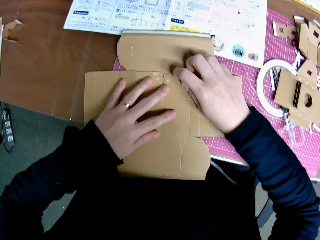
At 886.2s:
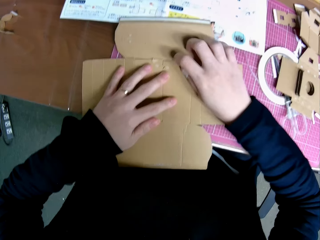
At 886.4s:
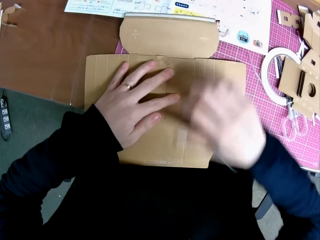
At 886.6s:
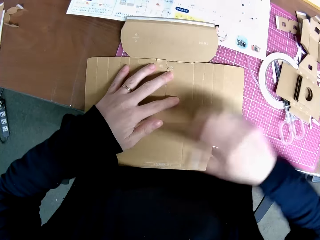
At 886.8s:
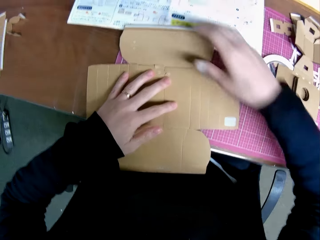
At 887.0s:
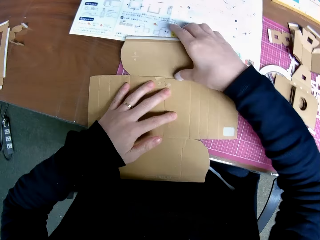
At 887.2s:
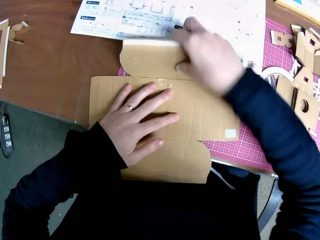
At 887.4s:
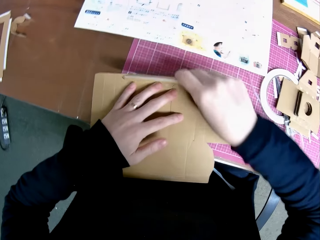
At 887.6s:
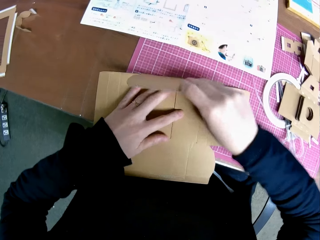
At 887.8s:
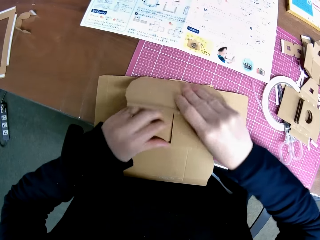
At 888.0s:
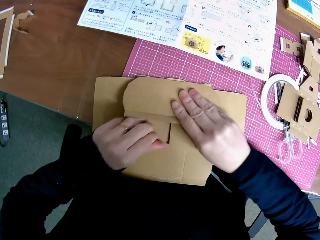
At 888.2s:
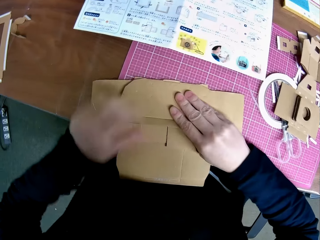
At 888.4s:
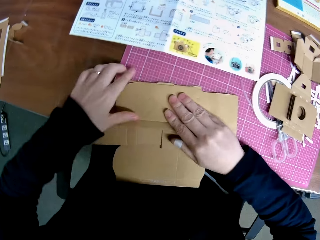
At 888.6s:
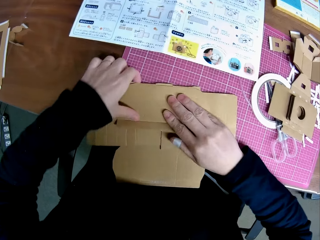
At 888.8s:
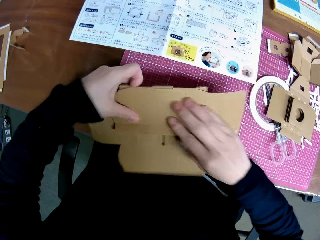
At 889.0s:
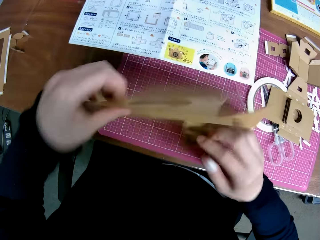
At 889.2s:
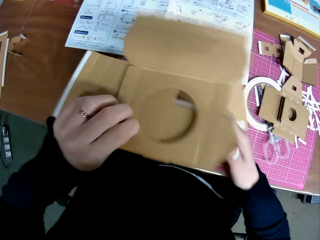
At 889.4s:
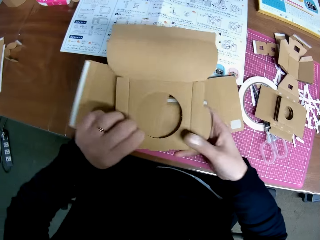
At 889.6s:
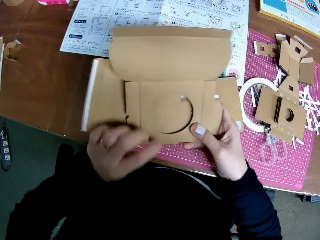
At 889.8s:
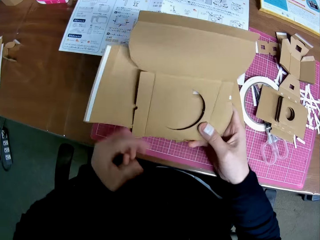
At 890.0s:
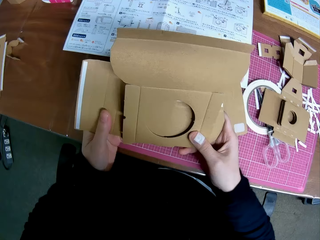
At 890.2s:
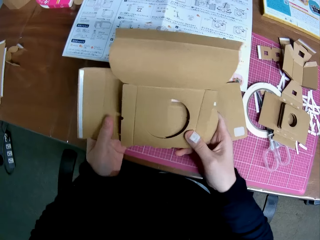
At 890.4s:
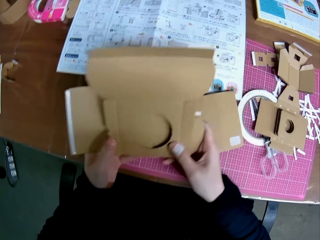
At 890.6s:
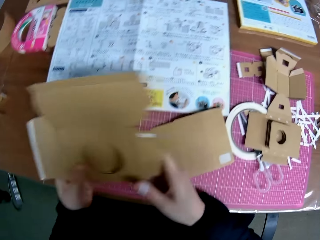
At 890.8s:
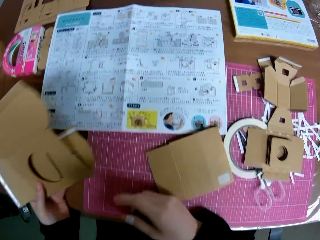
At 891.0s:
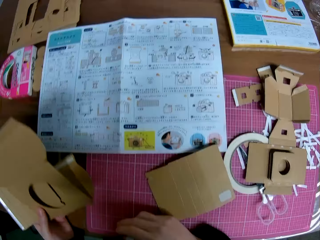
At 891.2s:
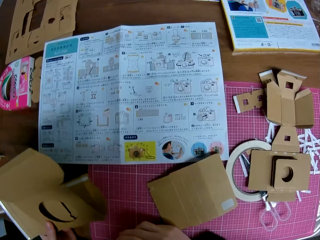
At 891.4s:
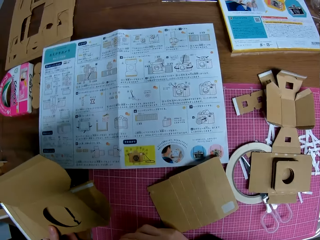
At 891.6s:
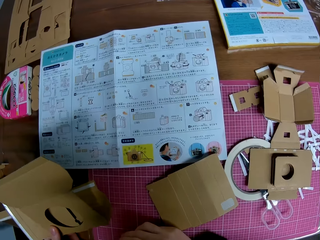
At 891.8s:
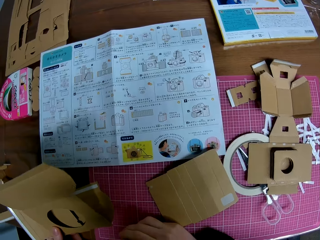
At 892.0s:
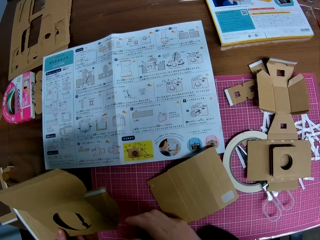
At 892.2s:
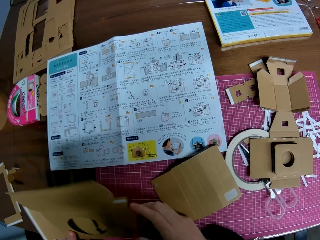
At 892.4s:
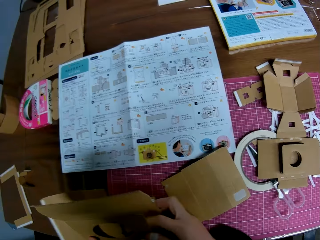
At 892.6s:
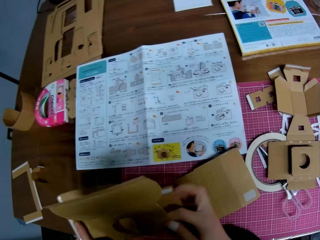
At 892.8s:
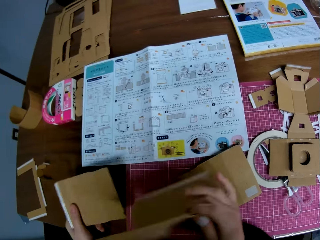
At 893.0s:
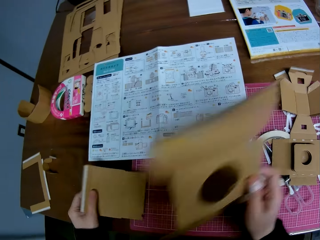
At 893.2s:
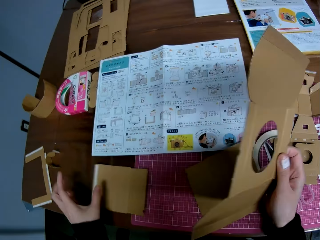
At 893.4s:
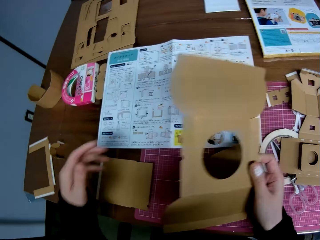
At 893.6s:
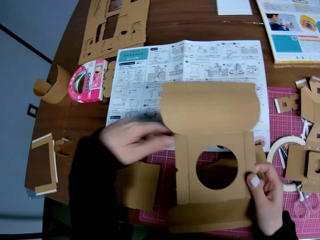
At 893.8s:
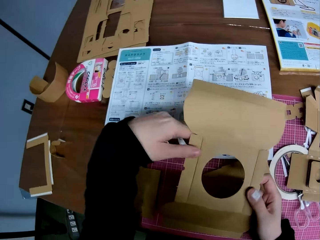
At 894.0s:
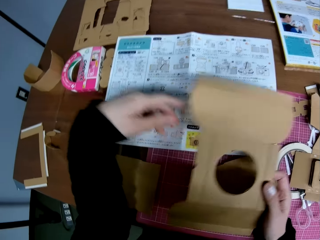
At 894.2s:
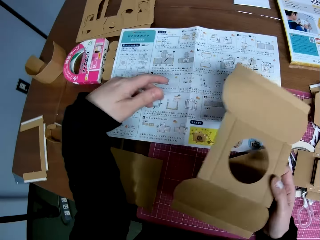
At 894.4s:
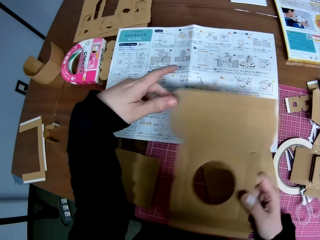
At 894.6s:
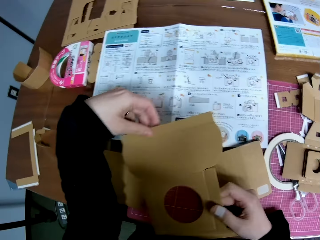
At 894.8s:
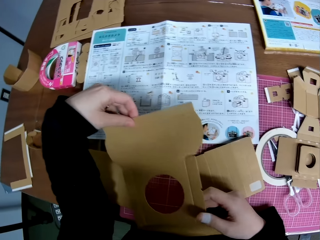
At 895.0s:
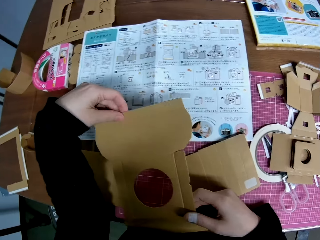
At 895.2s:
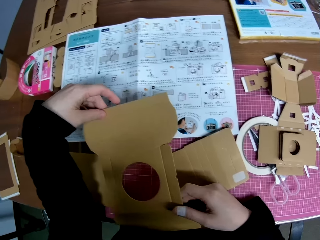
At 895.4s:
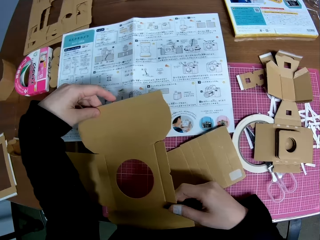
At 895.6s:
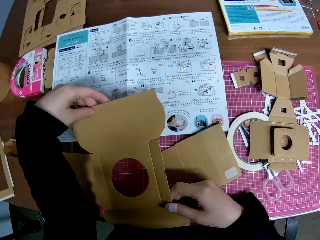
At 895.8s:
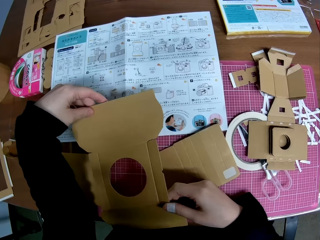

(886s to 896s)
The camera wearer folds a carton craft or carton piece. They turn the carton craft. They separate two carton crafts. They place a carton craft on the table. They scatter the carton piece.

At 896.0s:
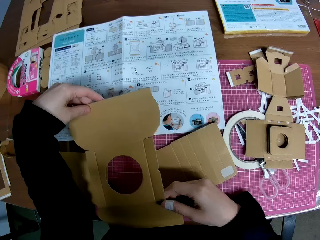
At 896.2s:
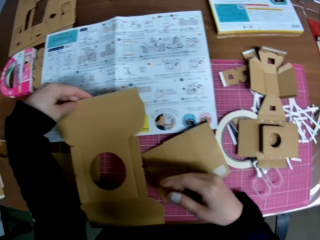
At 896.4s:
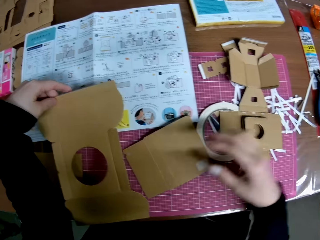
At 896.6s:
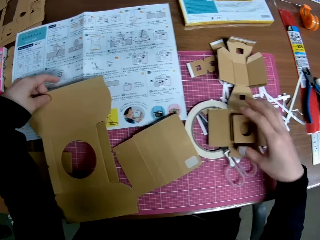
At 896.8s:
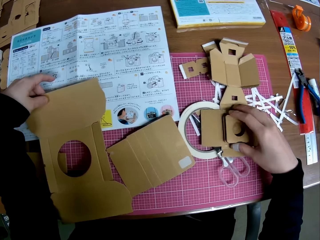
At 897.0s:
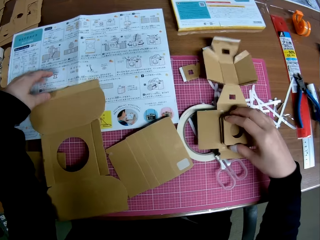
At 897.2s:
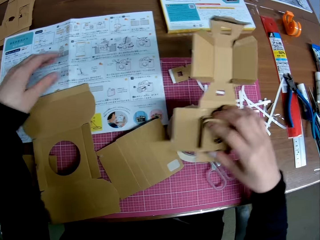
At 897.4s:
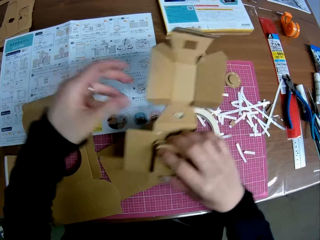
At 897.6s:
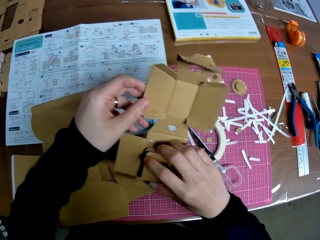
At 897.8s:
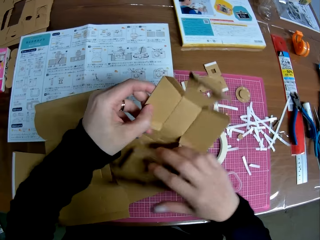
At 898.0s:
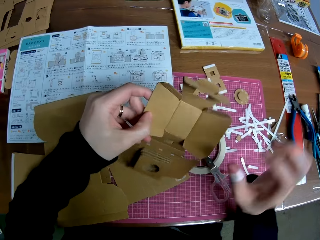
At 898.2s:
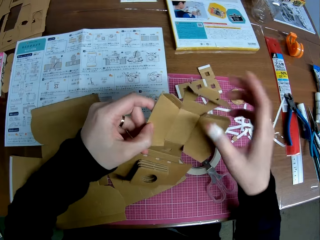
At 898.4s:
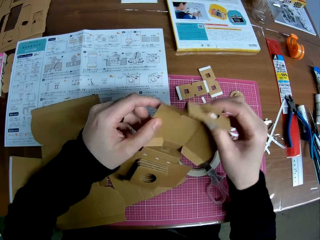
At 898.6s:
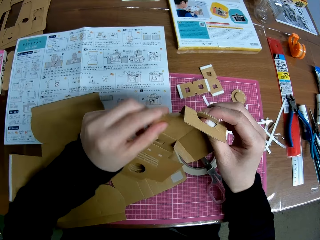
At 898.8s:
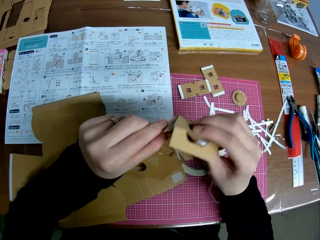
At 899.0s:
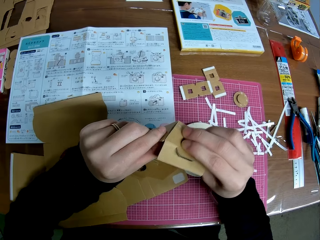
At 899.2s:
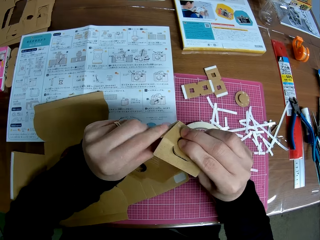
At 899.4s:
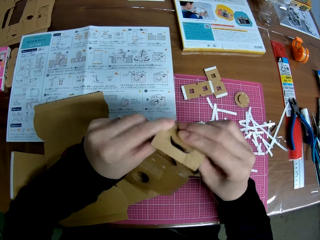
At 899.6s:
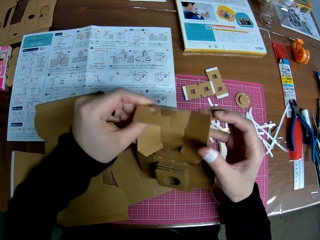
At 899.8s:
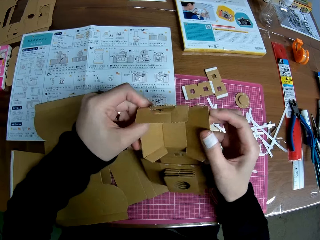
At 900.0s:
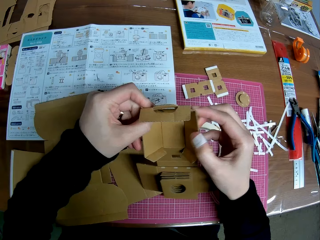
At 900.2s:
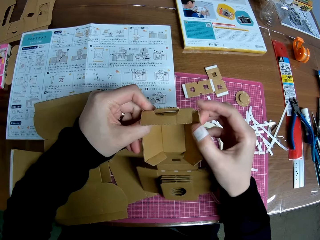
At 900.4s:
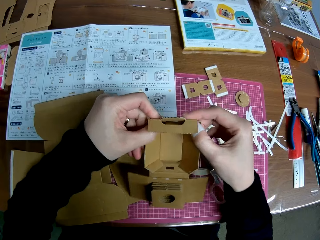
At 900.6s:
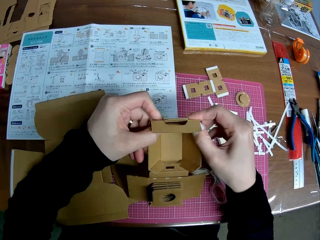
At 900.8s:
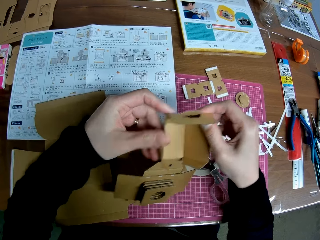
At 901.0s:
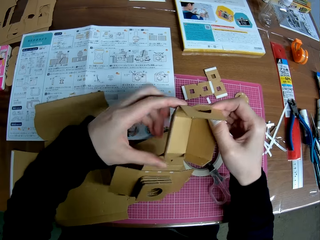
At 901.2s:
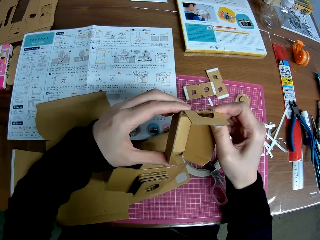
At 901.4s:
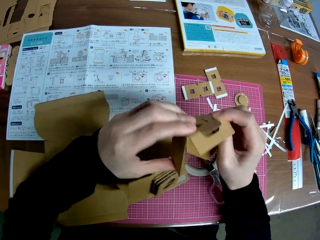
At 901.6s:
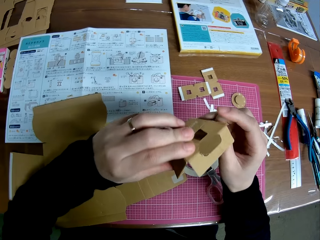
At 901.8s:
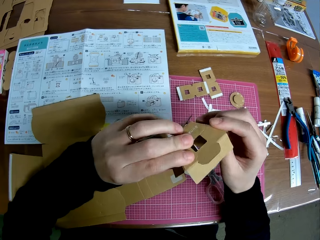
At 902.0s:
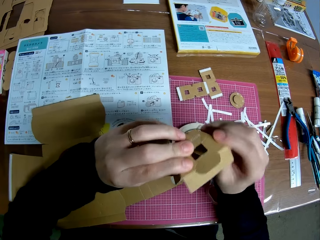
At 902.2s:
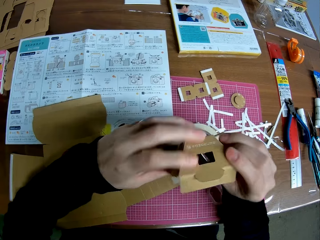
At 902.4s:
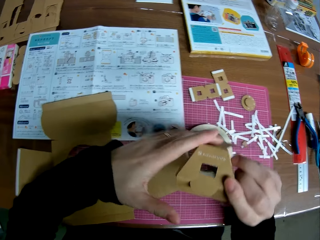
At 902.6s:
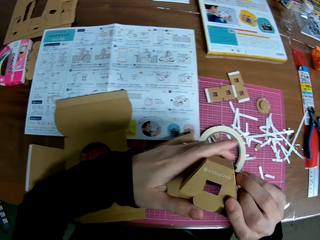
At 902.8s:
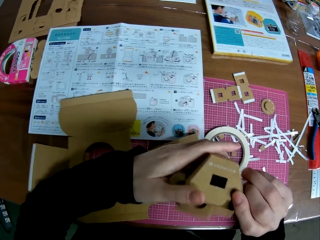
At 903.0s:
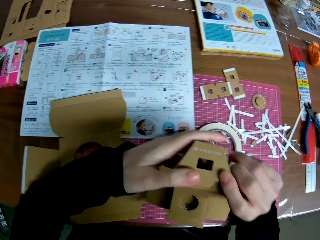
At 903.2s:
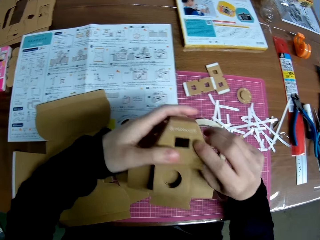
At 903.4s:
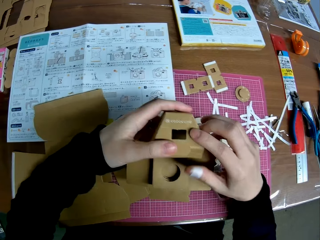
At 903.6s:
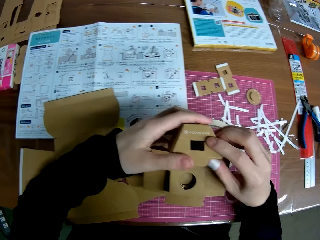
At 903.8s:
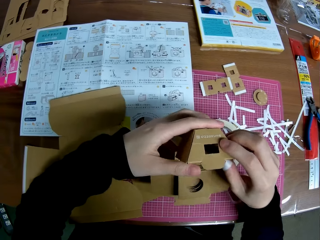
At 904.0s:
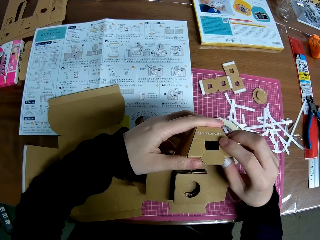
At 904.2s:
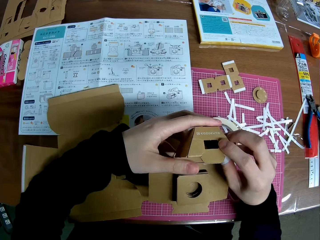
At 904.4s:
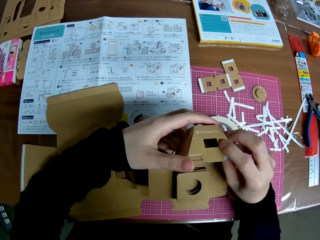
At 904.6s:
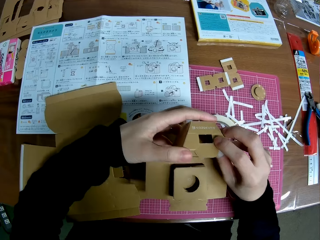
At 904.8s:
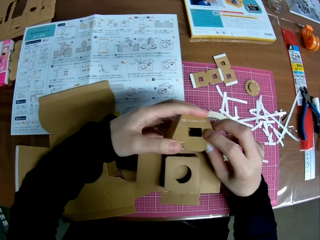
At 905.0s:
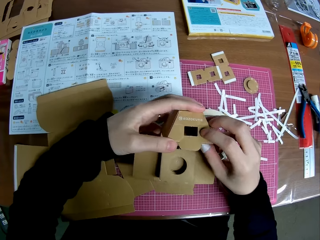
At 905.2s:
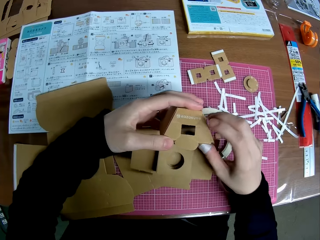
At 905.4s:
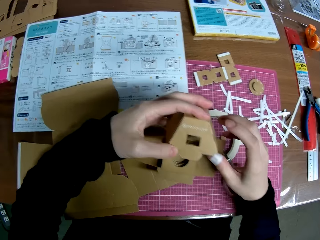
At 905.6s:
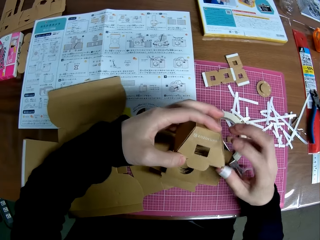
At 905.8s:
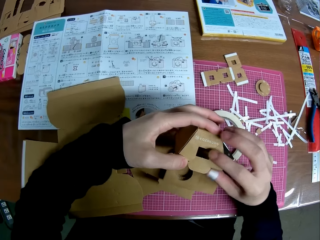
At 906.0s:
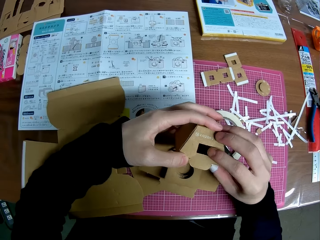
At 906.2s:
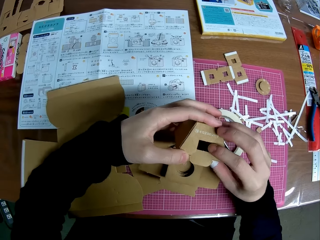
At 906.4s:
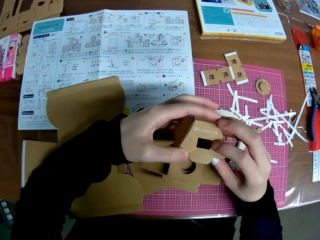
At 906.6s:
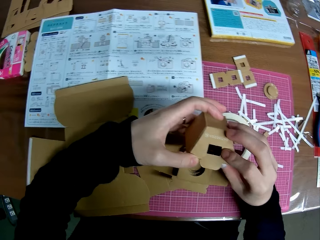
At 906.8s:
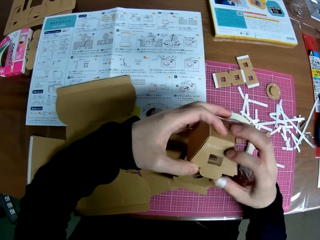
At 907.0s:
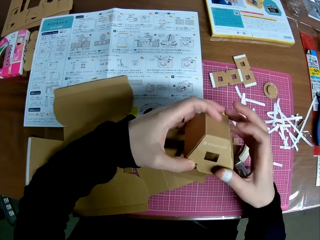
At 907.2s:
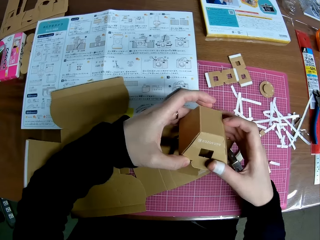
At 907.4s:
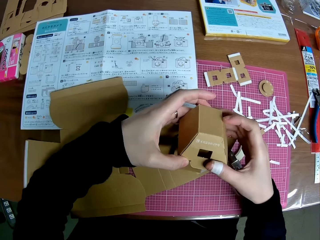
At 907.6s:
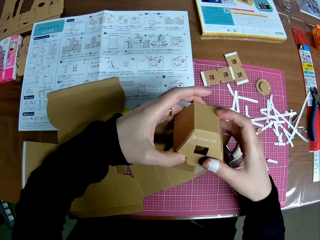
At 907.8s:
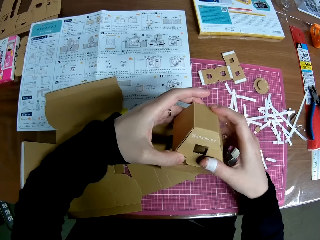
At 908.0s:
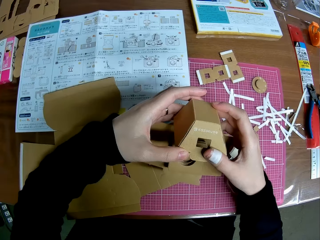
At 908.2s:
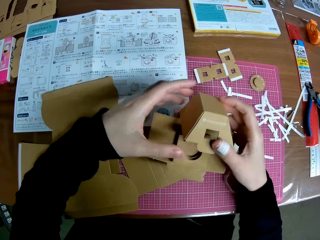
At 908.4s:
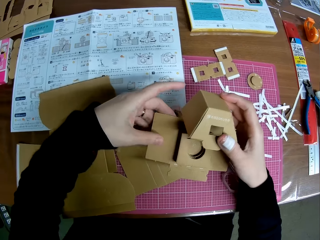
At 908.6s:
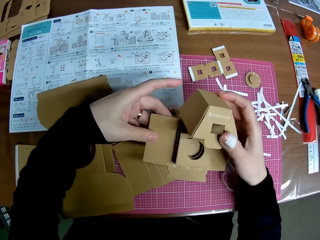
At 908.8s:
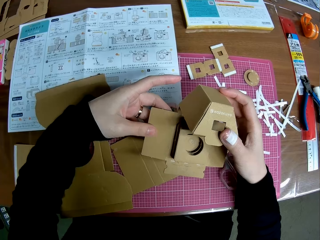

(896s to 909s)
The camera wearer picks up another carton piece or carton craft. They fold the carton piece. They handle the carton craft.
